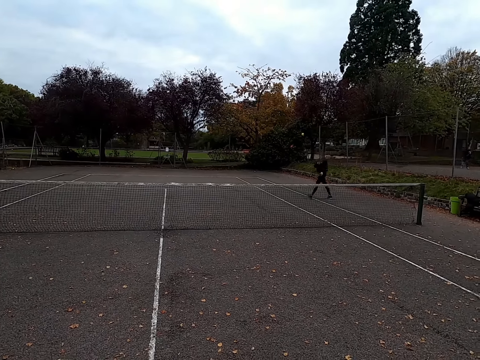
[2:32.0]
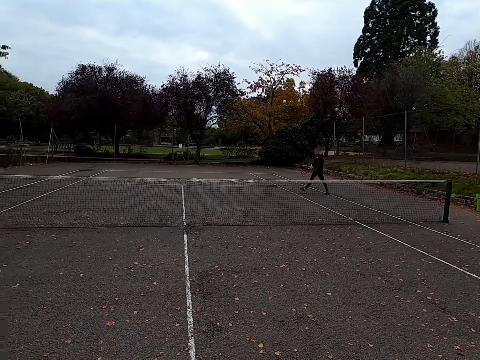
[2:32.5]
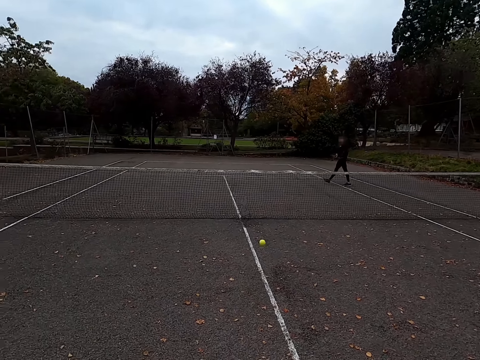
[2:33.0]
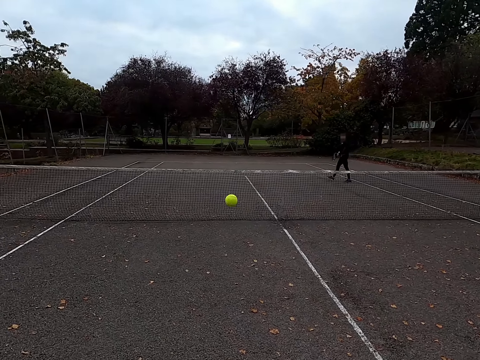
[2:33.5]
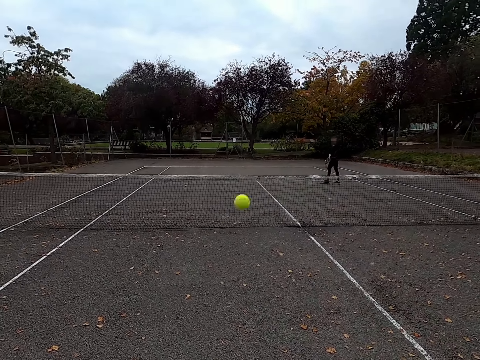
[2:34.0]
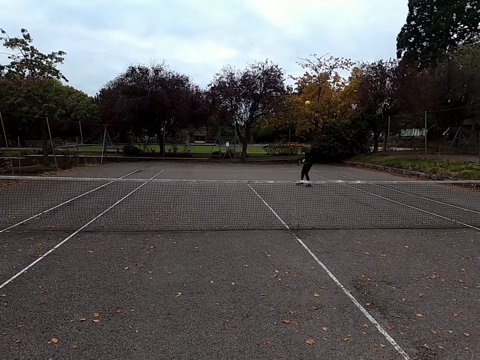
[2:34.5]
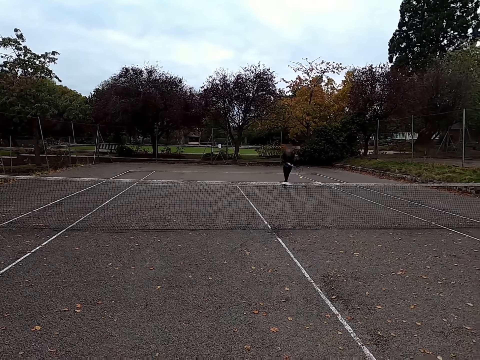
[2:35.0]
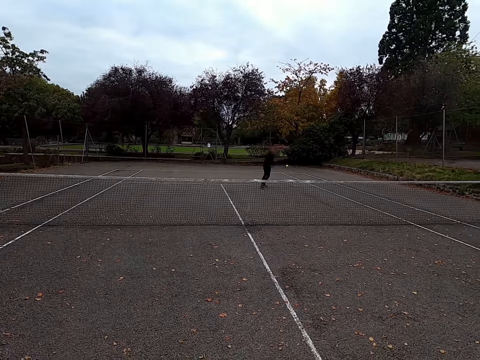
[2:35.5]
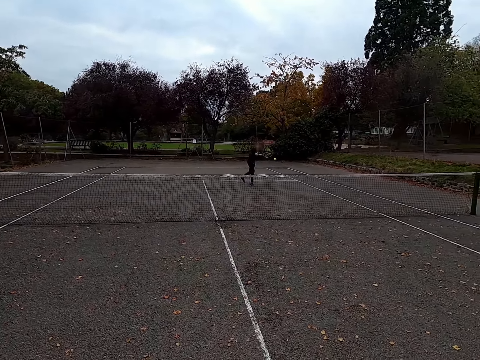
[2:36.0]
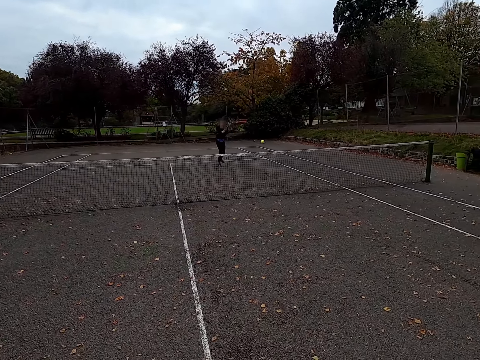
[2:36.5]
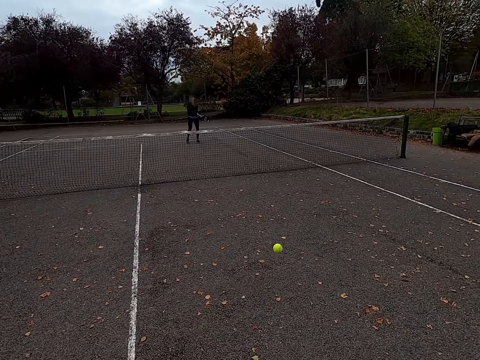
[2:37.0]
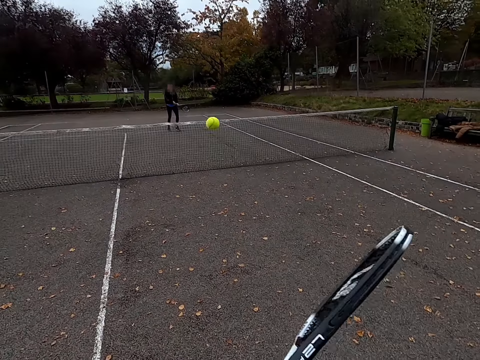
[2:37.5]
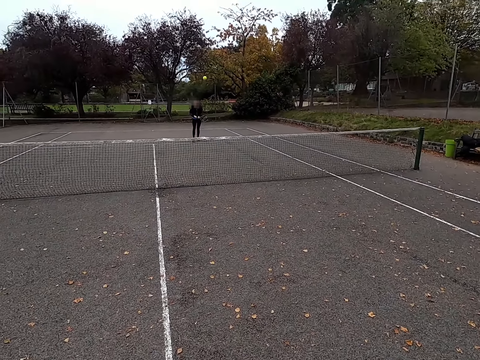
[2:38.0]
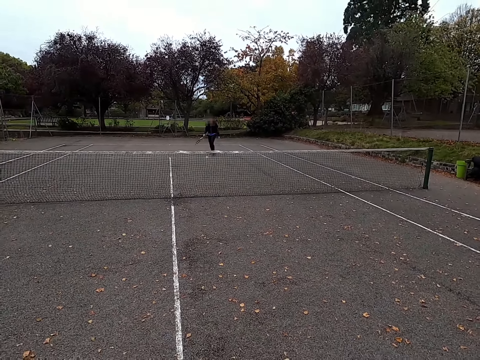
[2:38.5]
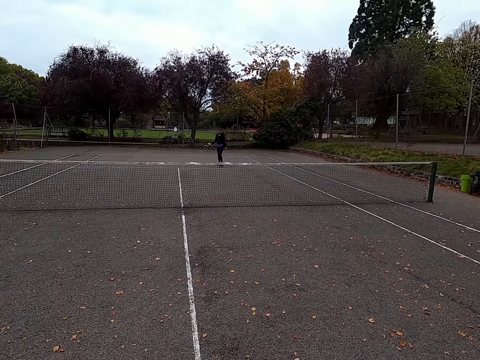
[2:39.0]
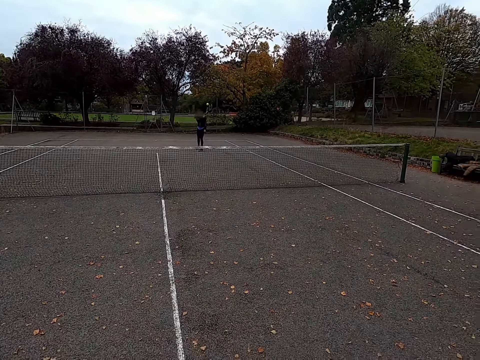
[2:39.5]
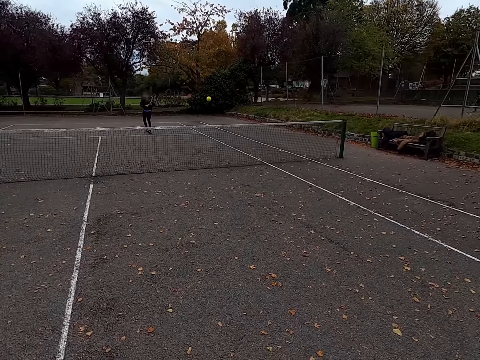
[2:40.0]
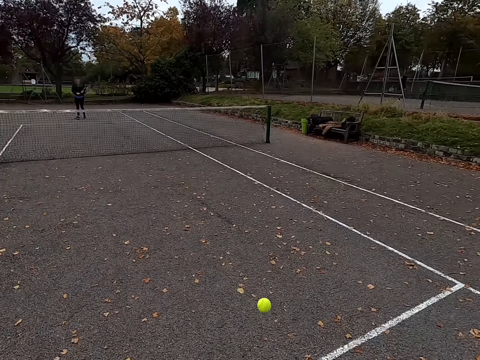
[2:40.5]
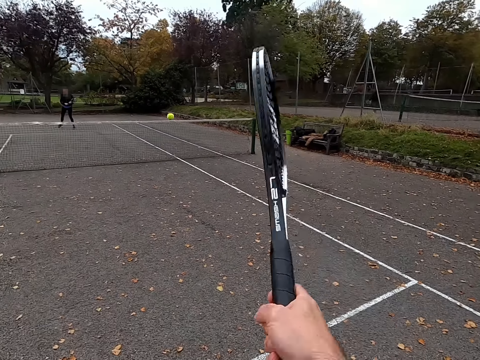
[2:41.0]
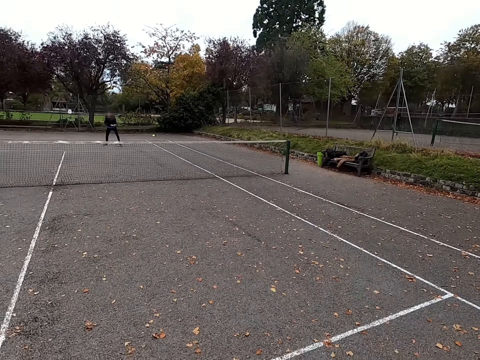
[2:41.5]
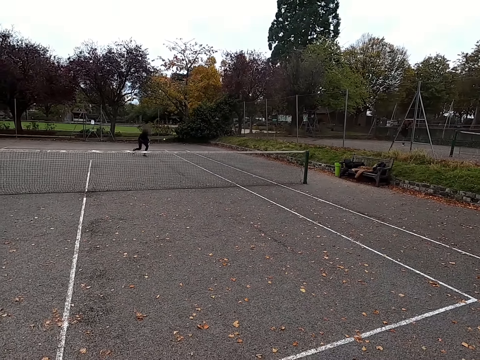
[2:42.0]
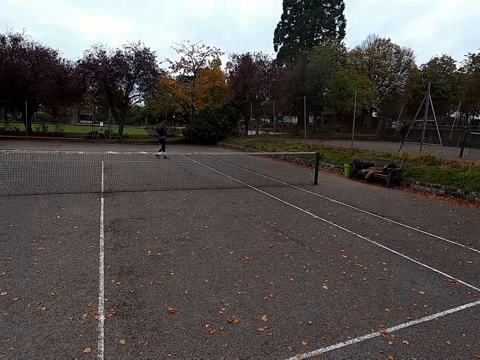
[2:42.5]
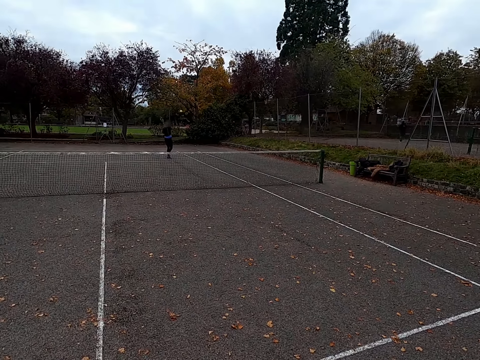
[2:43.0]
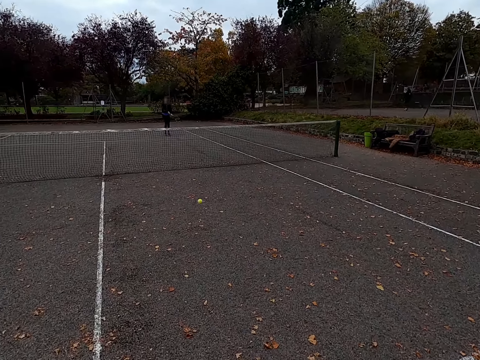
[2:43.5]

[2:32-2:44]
A man kicks the tennis ball. The camera wearer plays lawn tennis with the man. They kick the tennis ball. The man kicks the tennis ball. The camera wearer kicks the tennis ball. The man kicks the tennis ball. The camera wearer kicks the tennis ball. The man kicks the tennis ball.

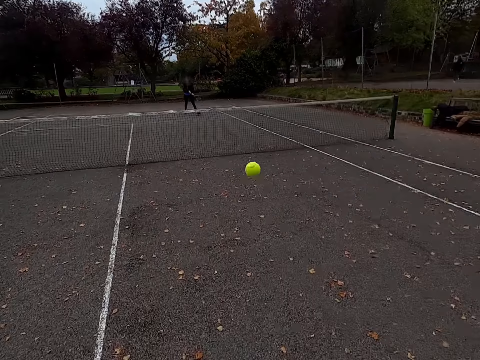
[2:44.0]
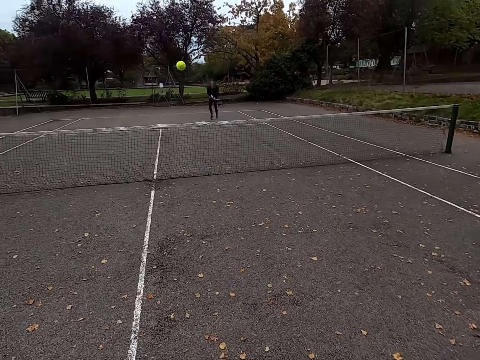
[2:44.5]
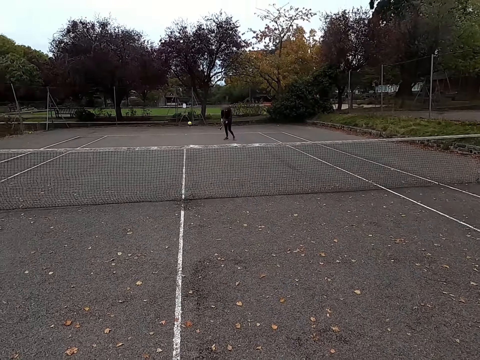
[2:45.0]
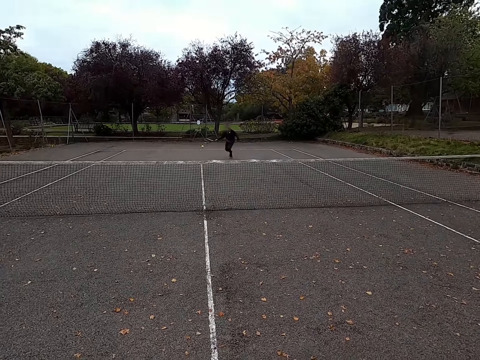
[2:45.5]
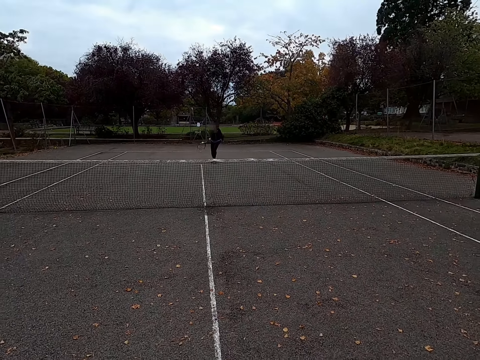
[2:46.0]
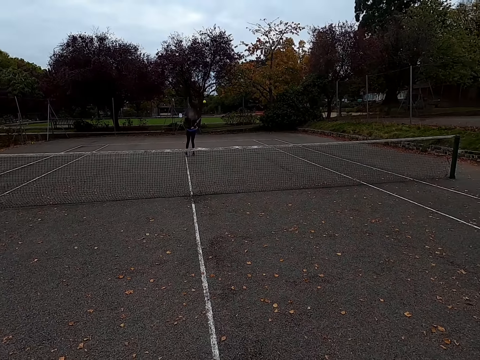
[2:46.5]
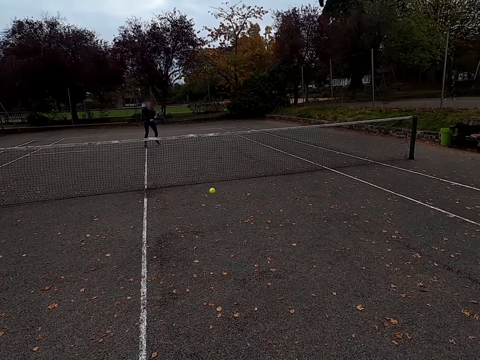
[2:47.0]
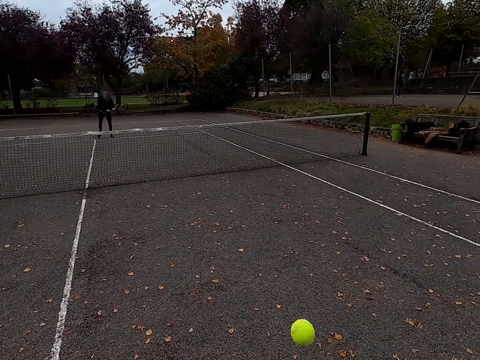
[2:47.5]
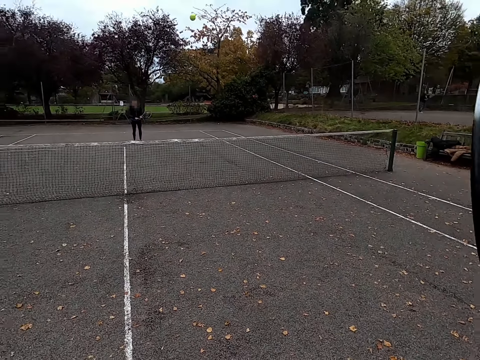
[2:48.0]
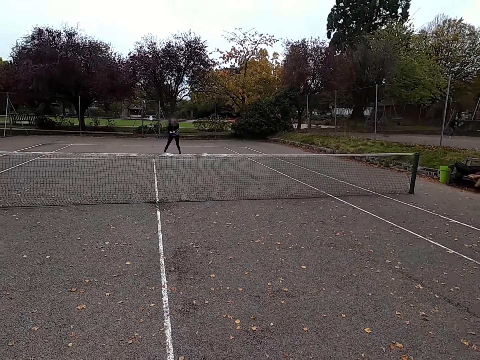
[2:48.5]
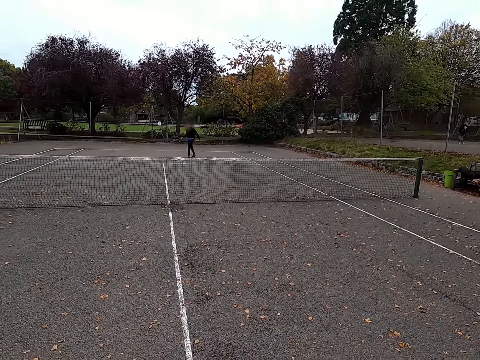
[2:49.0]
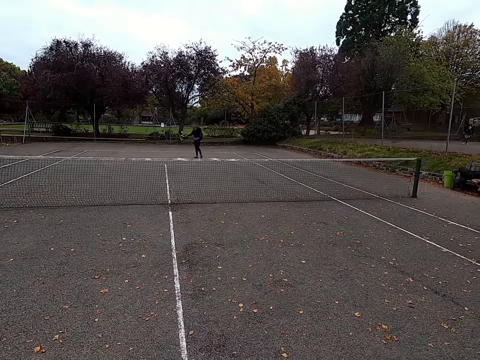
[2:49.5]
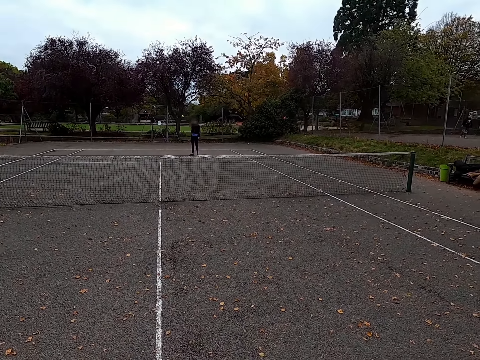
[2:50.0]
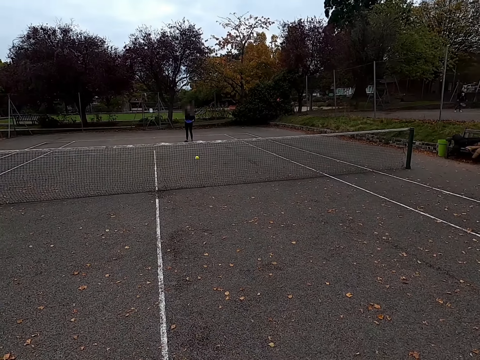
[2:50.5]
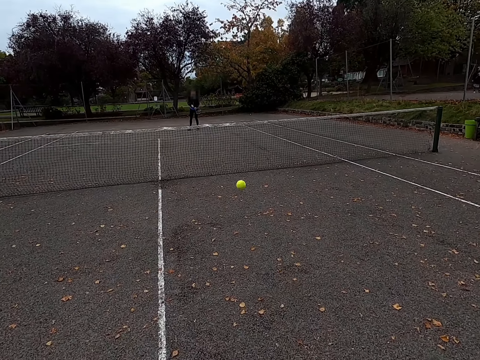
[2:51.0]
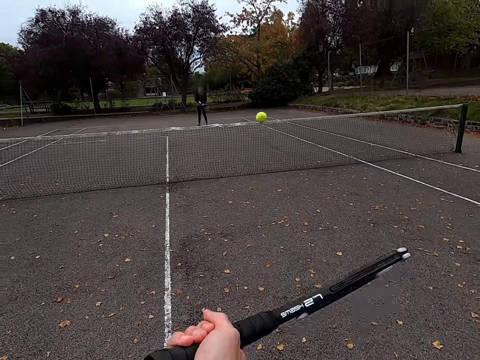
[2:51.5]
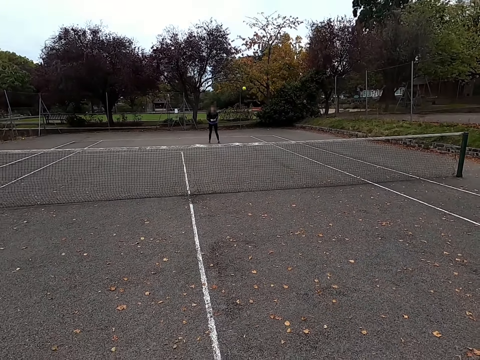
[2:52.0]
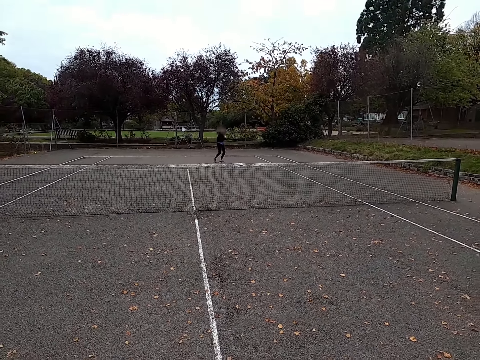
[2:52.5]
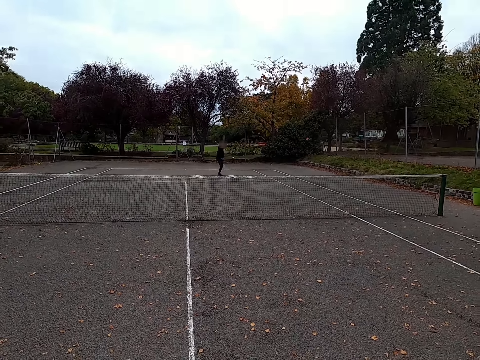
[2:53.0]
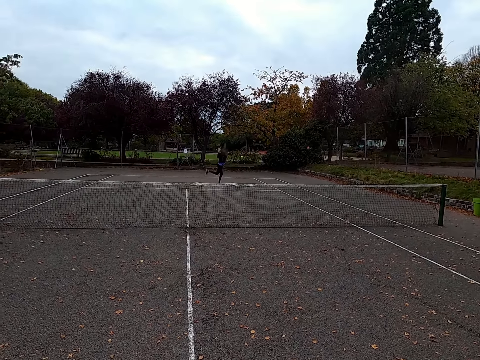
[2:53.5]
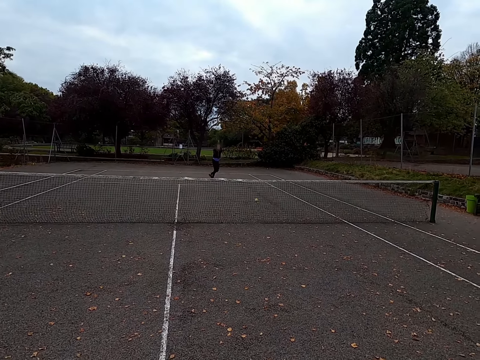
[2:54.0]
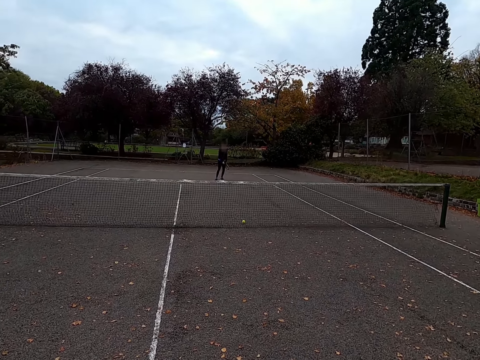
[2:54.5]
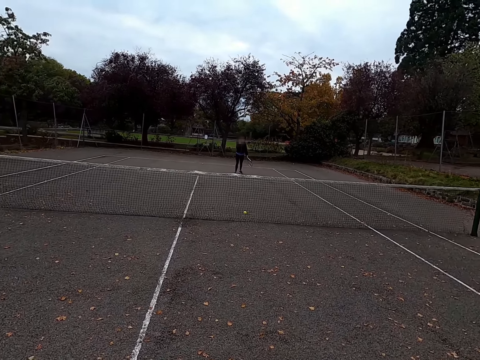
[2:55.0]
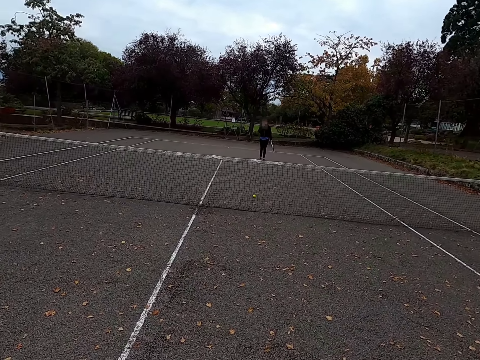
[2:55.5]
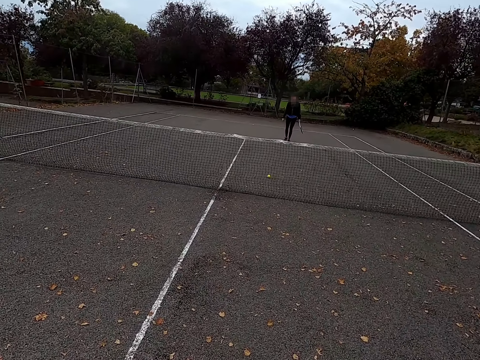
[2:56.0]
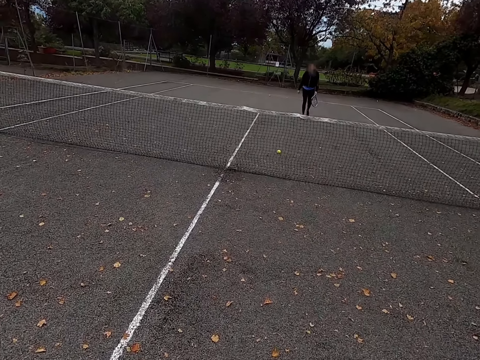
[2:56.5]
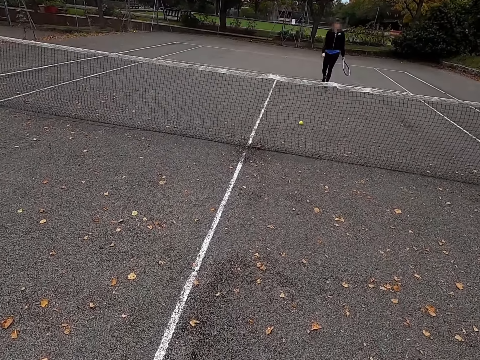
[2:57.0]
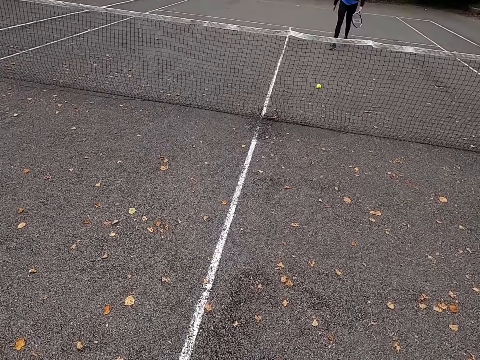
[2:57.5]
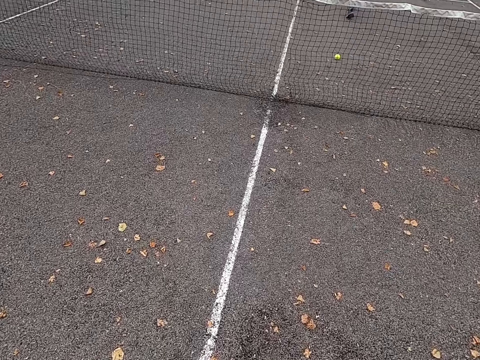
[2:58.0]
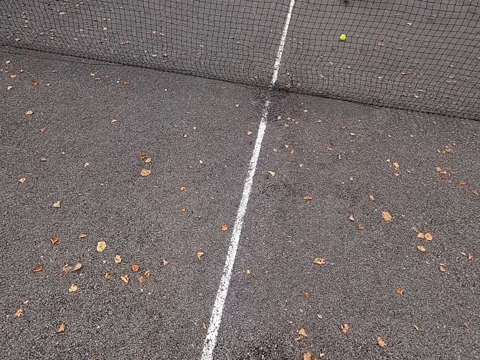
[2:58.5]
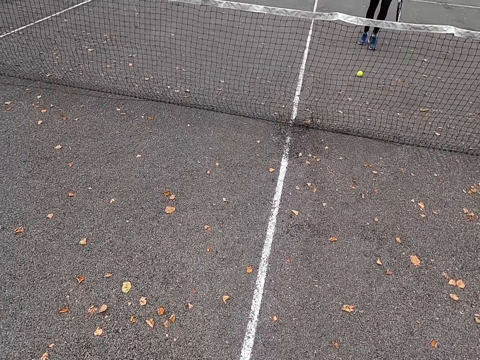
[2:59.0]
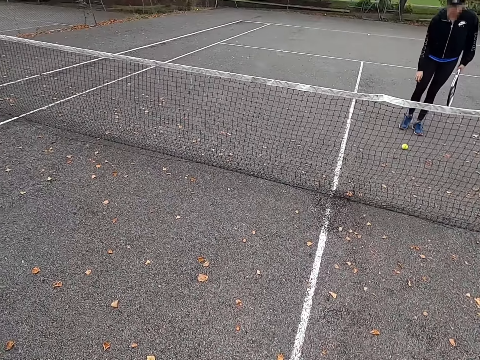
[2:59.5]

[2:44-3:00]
The camera wearer kicks the tennis ball. A man kicks the tennis ball. The camera wearer kicks the tennis ball. The man kicks the tennis ball. The camera wearer kicks the tennis ball. The man kicks the tennis ball. The man walks around the tennis court. The camera wearer walks around the pitch.
